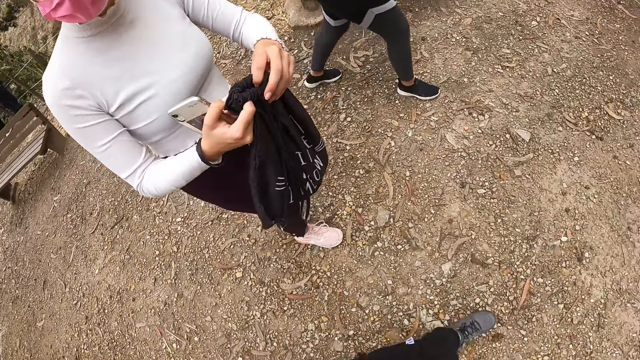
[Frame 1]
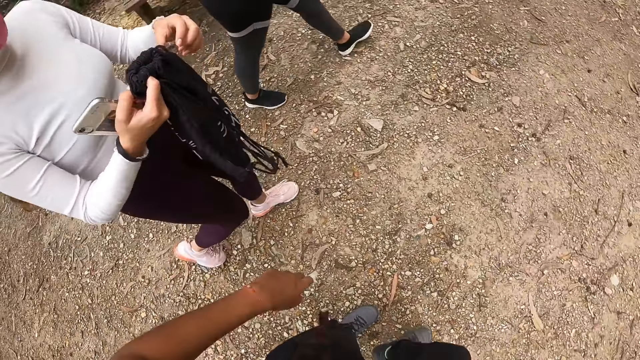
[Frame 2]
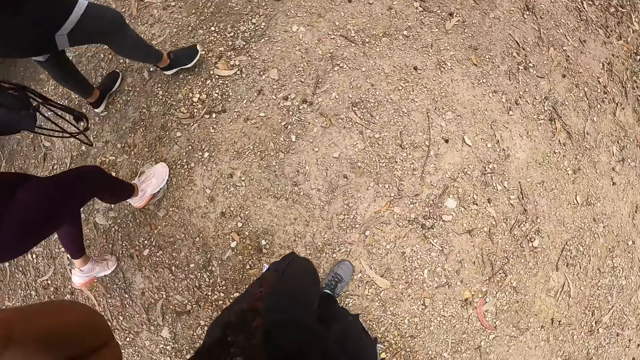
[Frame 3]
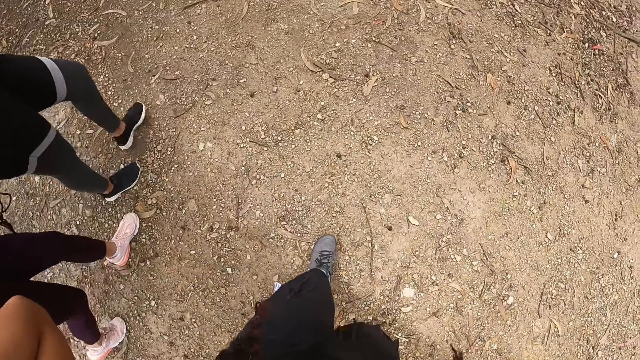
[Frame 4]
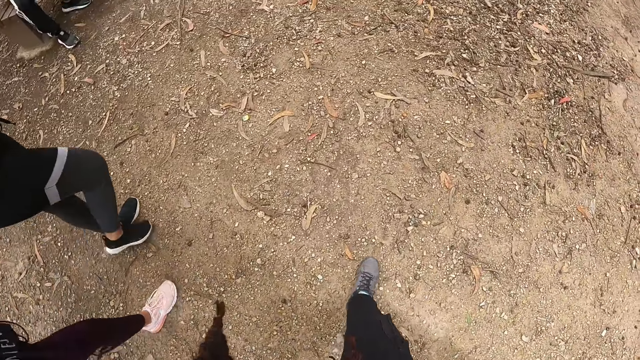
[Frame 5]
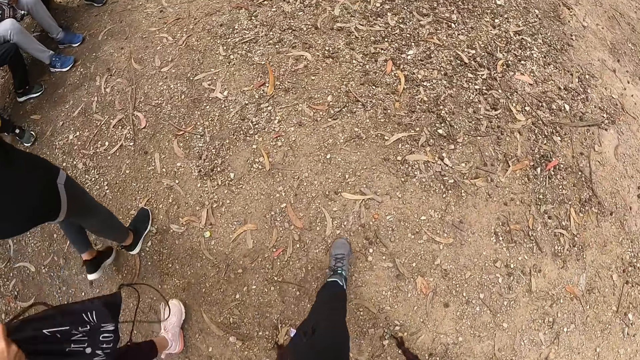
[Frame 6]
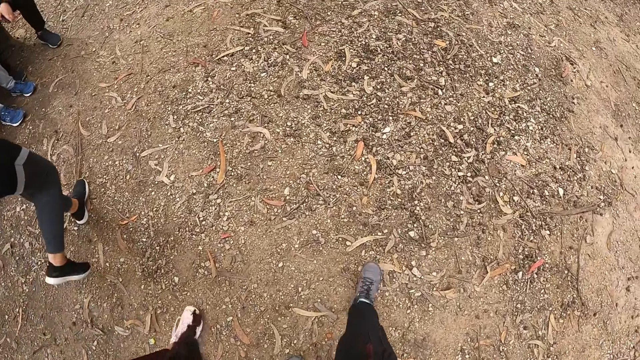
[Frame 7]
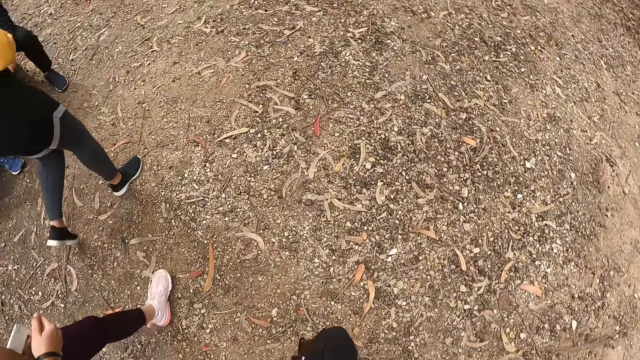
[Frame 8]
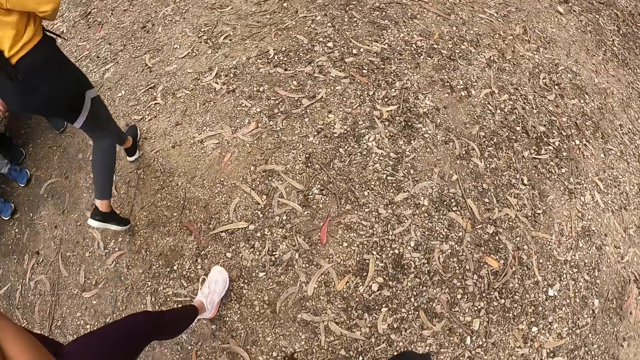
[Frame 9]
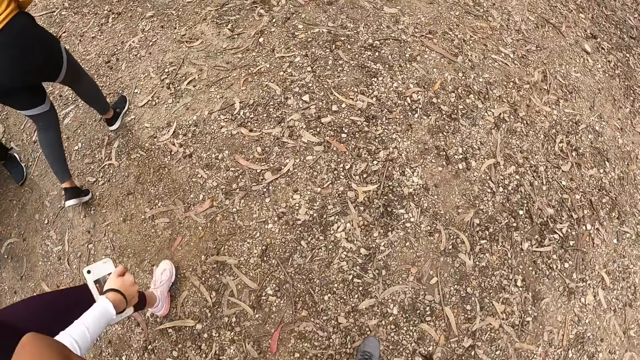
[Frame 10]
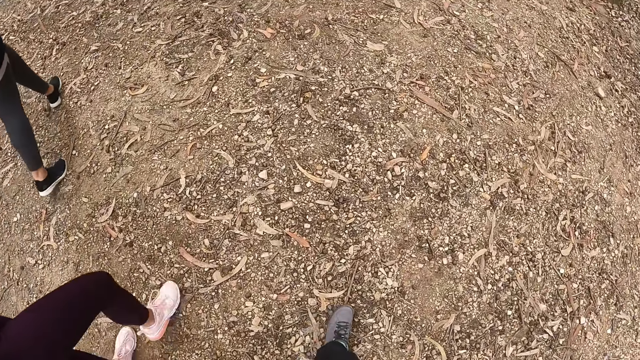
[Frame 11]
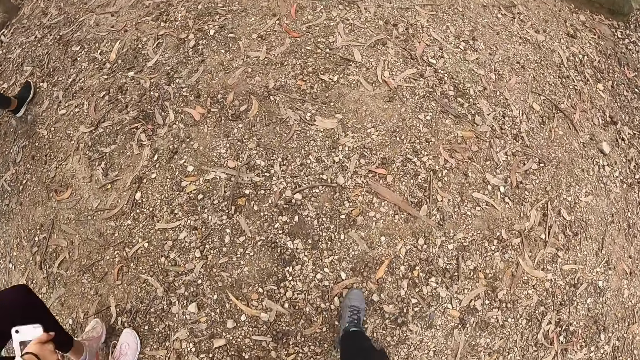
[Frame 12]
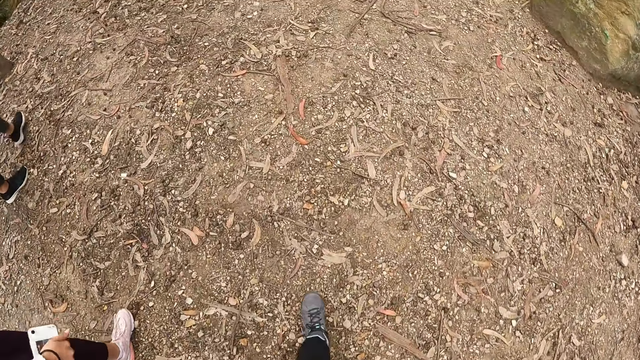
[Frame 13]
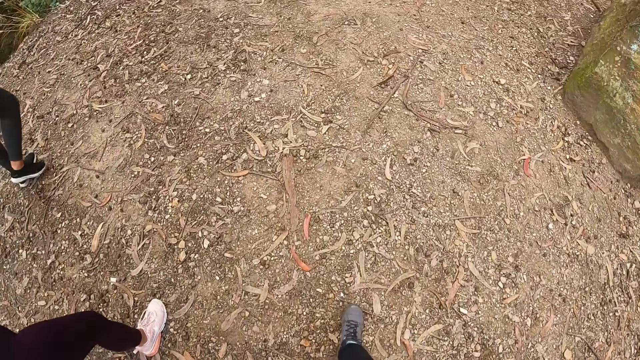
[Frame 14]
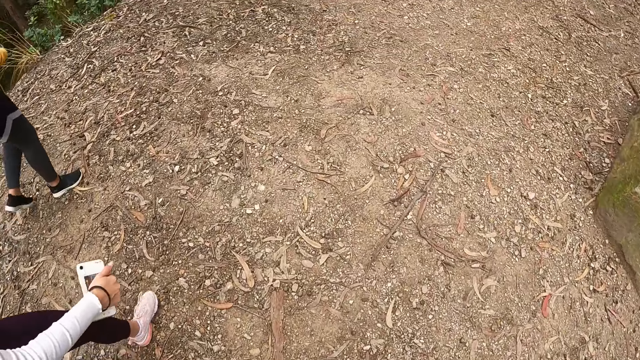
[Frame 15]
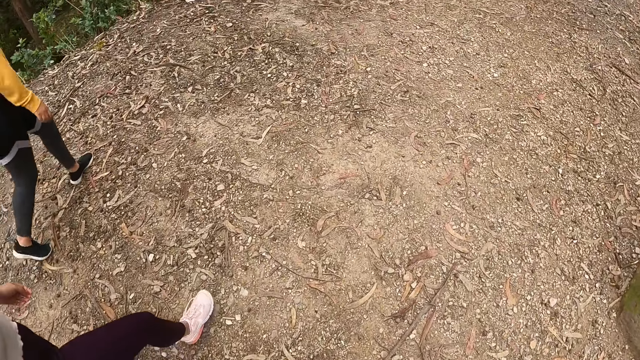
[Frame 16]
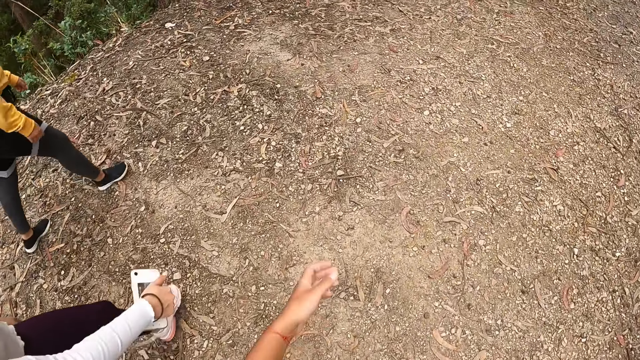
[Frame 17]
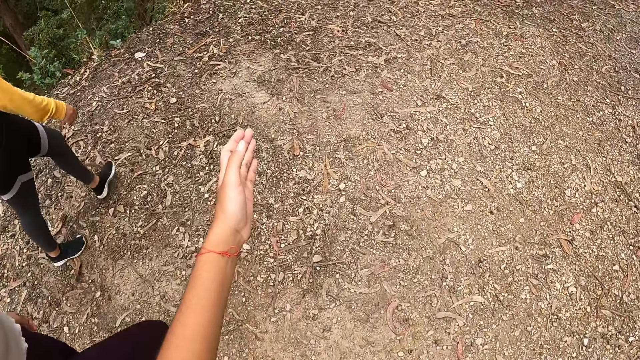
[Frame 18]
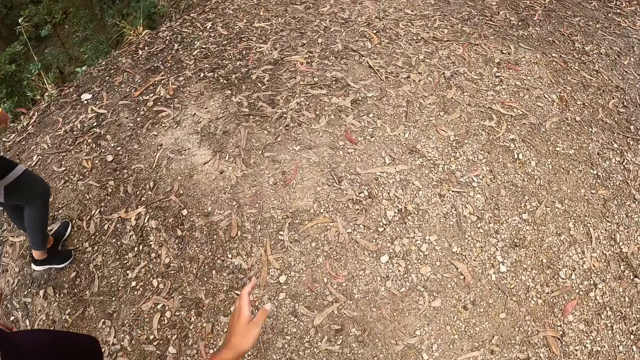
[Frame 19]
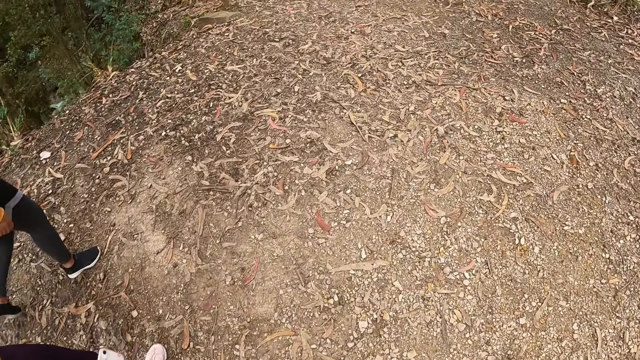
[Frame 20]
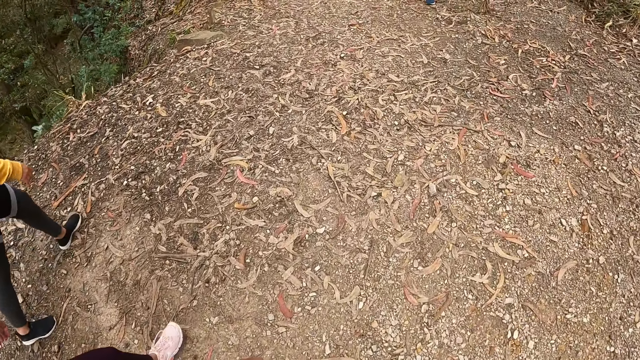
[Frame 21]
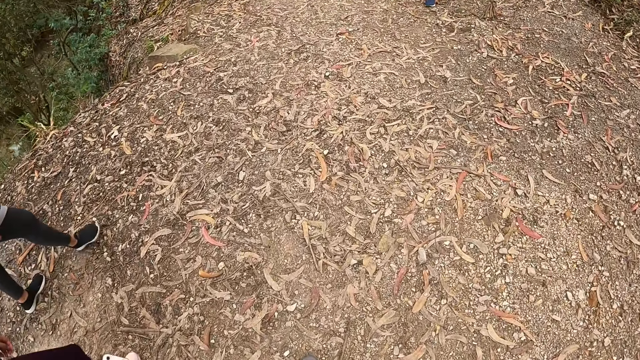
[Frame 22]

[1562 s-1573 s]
A woman walks around. The camera wearer raises her left hand. She touches her face with her left hand. She raises her left hand again.

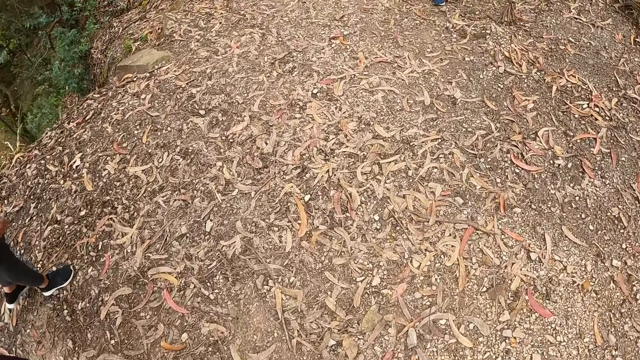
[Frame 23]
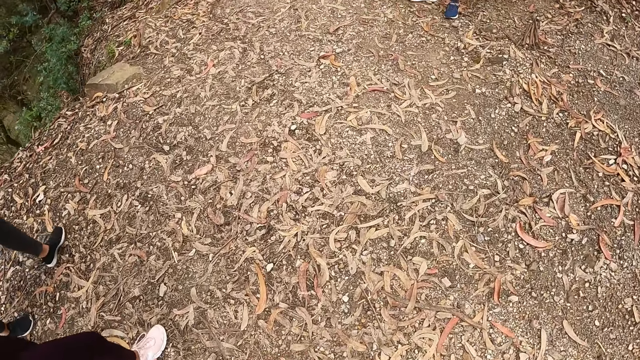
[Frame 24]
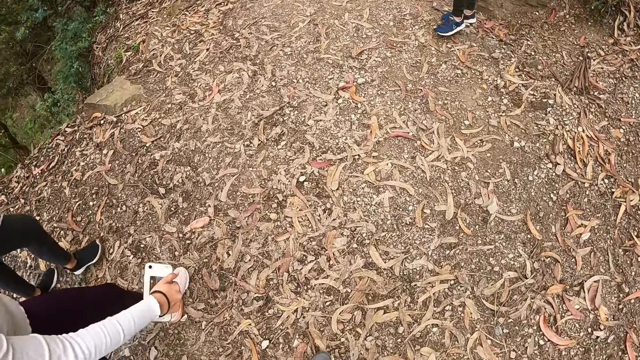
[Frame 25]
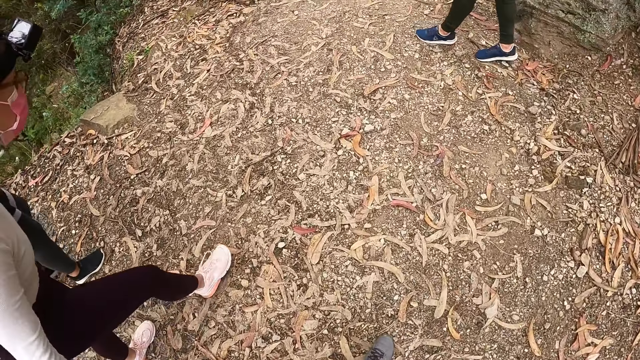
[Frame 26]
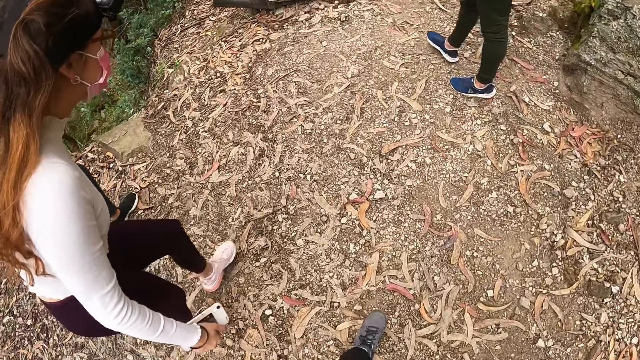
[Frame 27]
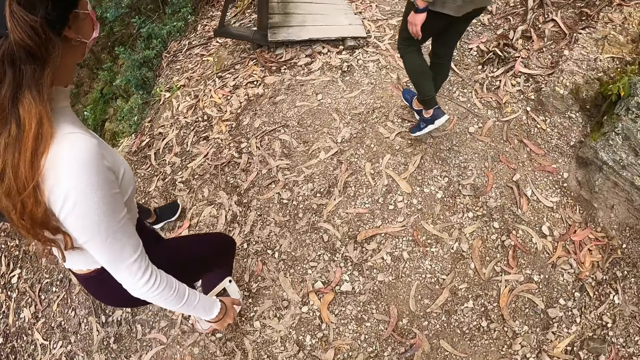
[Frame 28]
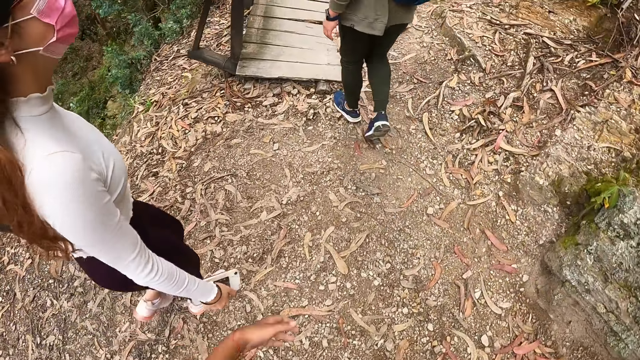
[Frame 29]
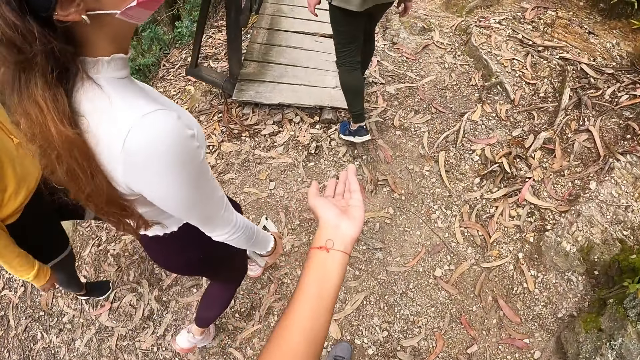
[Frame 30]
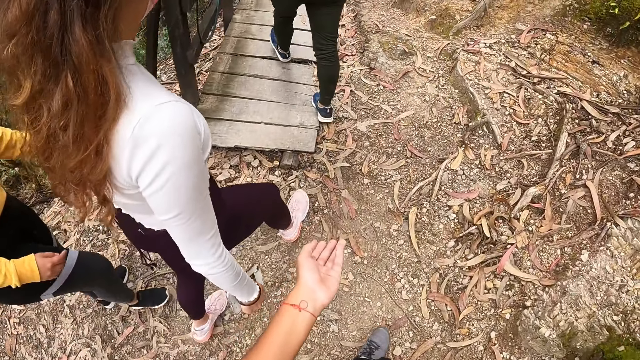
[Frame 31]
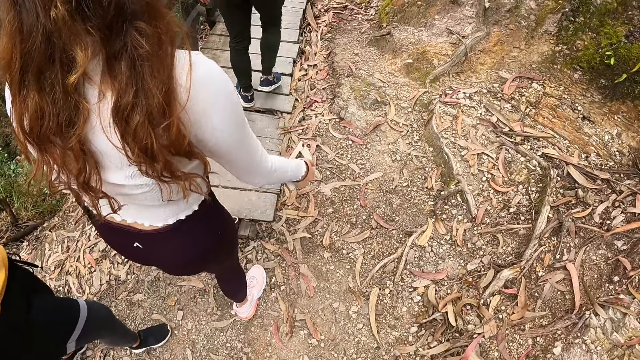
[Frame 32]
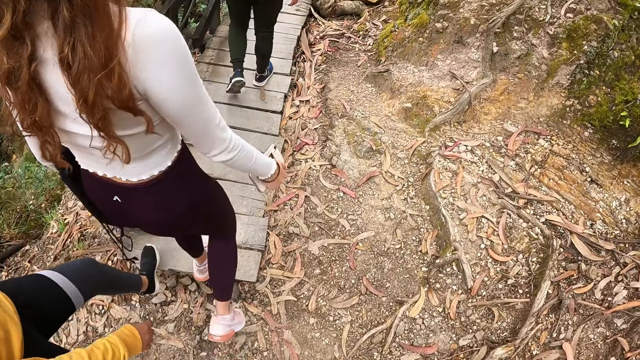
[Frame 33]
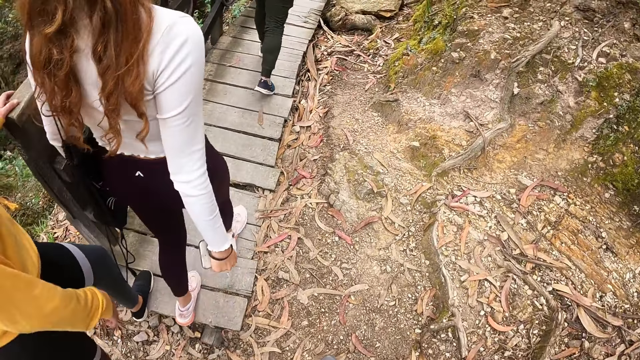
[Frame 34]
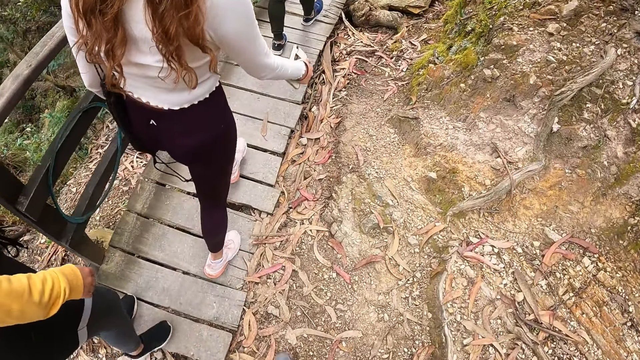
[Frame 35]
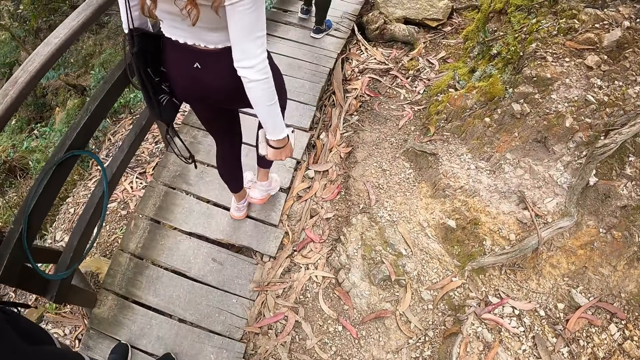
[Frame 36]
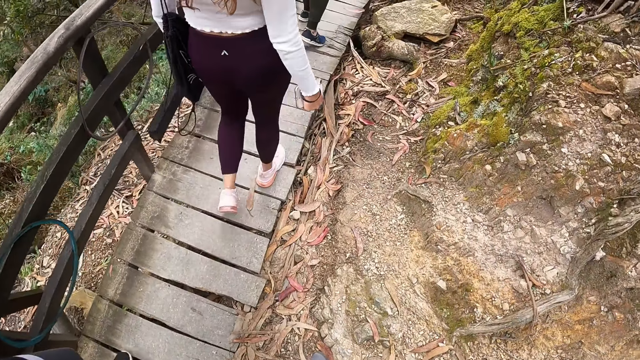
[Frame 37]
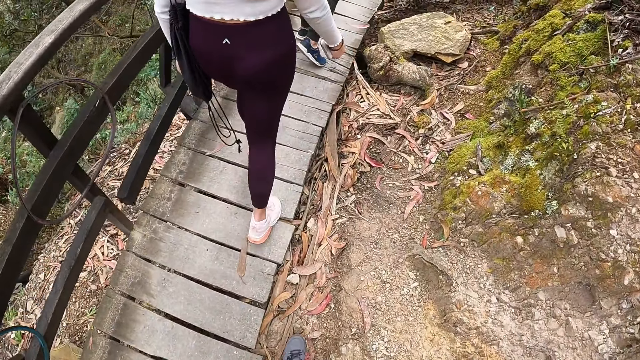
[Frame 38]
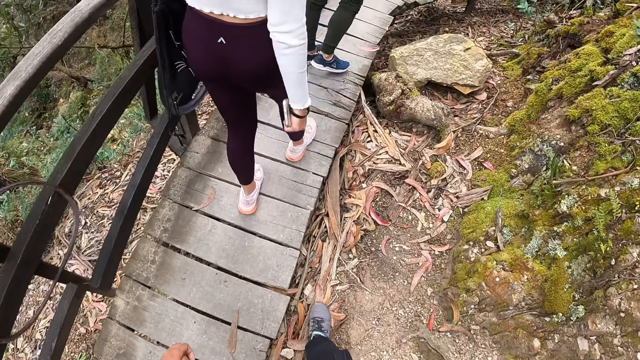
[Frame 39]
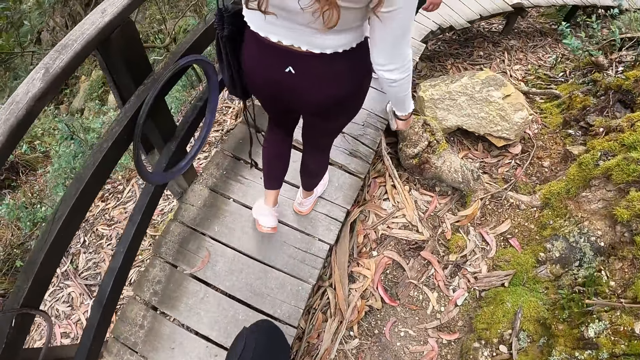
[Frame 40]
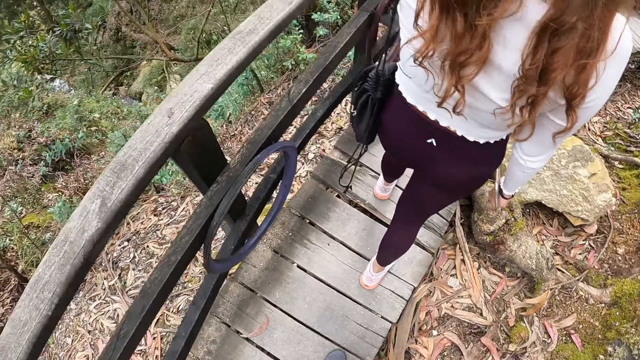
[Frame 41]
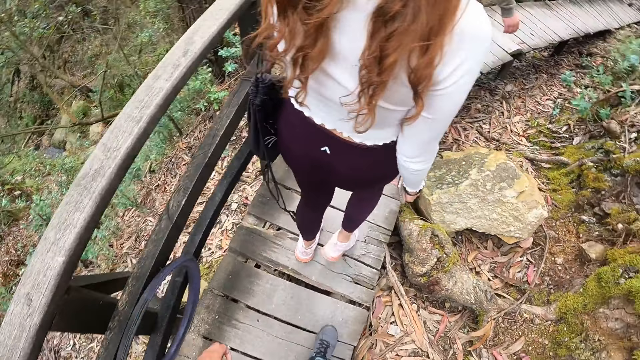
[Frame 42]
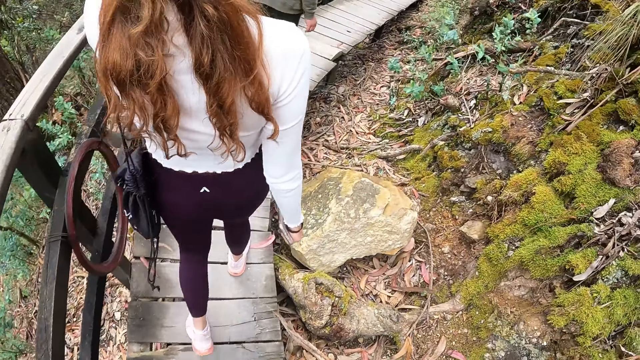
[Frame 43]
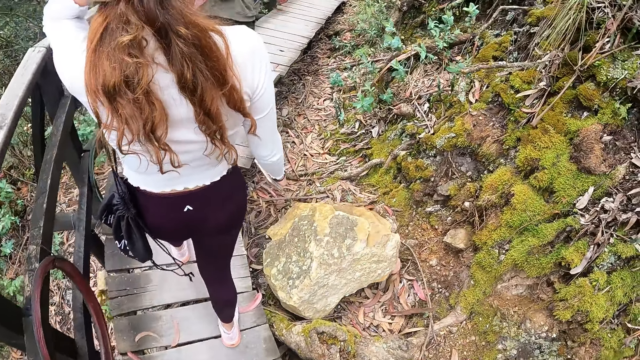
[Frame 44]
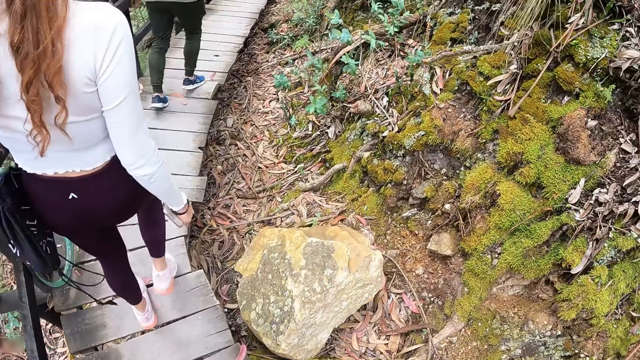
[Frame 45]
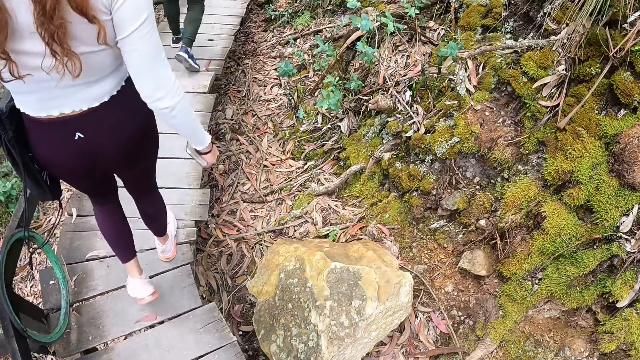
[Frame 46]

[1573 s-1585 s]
The camera wearer sways the left hand. They walk around. They sway the left hand. They walk through a walkway with a woman, another woman, and a man. They raise the left hand. They walk around. They look around.
